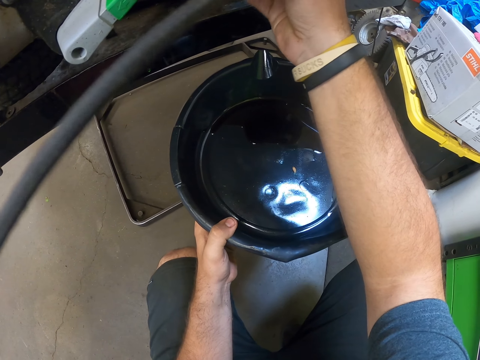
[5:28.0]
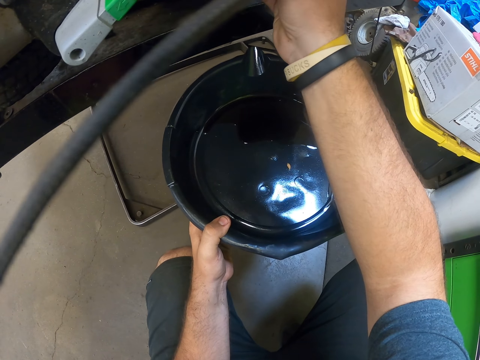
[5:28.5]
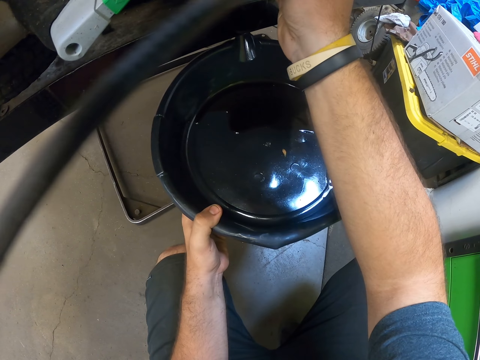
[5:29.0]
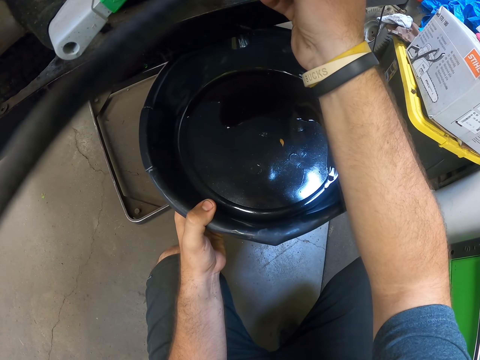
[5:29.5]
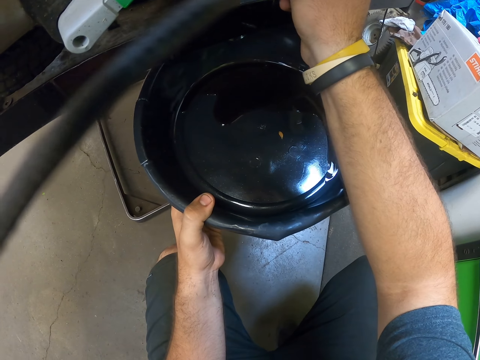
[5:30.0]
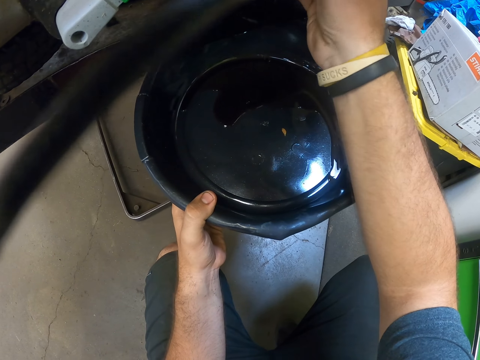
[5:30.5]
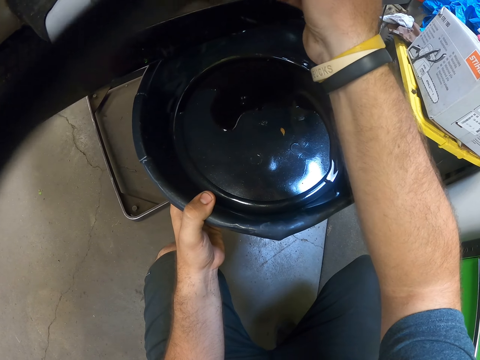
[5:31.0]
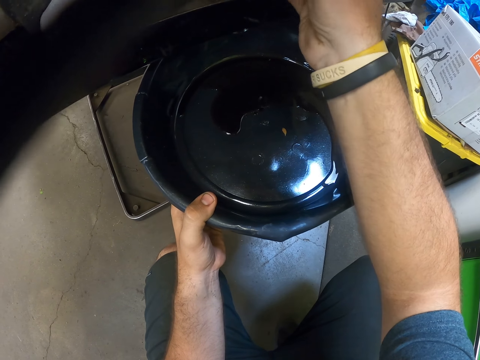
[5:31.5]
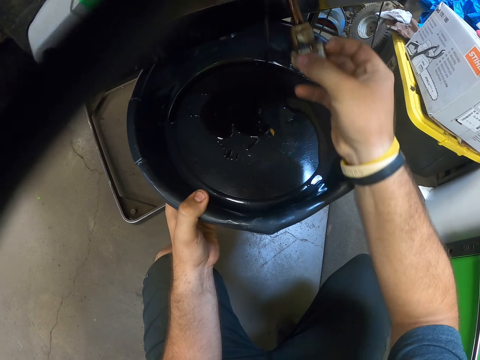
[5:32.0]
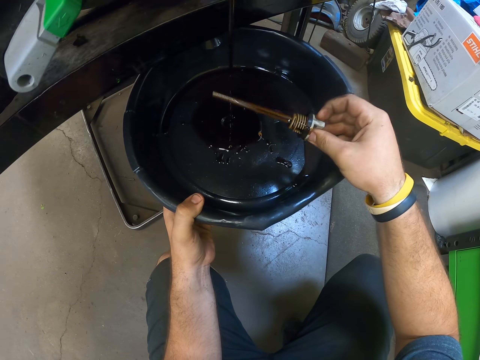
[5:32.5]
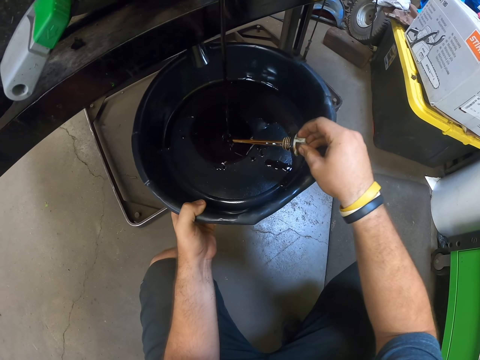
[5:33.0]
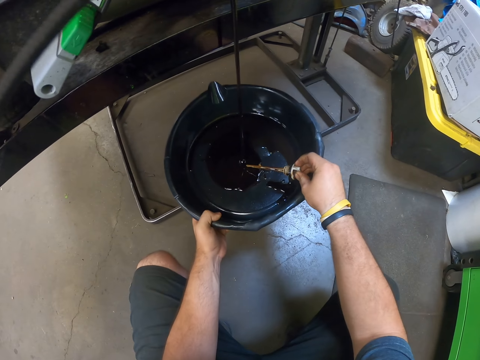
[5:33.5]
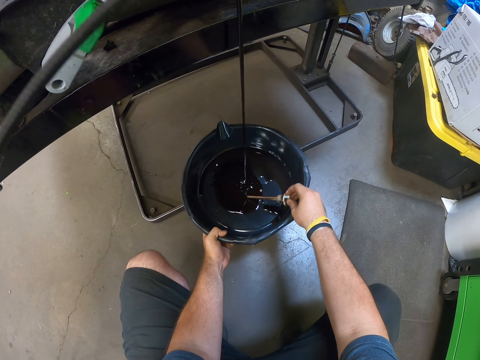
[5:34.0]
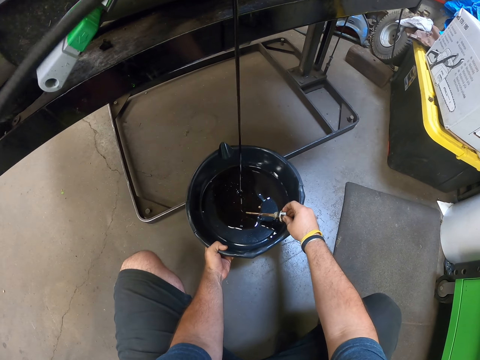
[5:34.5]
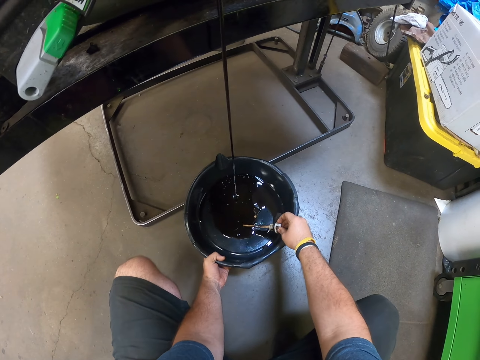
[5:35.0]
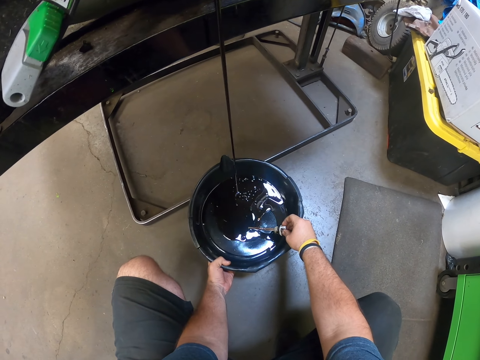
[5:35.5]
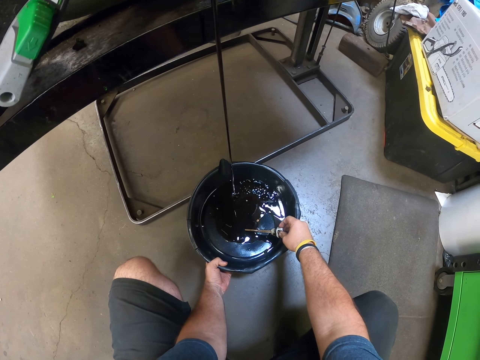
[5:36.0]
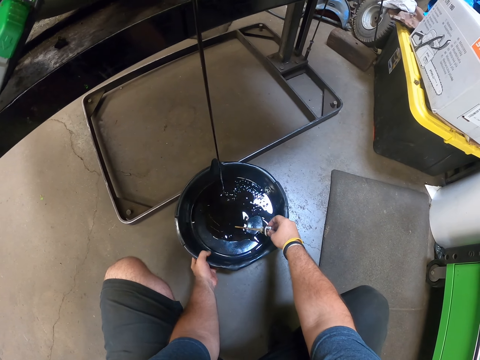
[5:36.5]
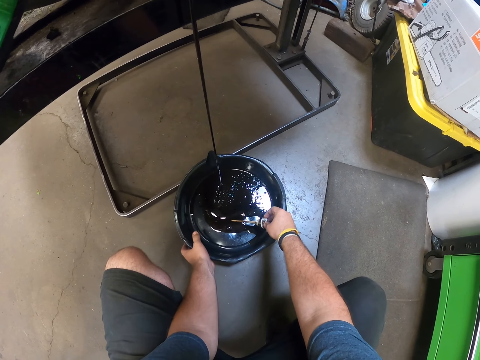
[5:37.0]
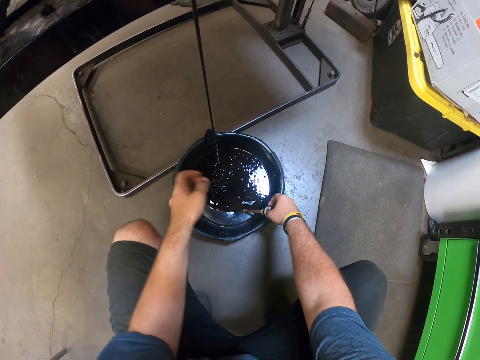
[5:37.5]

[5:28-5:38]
The camera wearer pours the oil in the plastic.

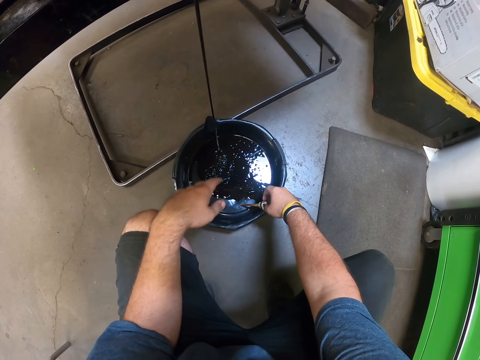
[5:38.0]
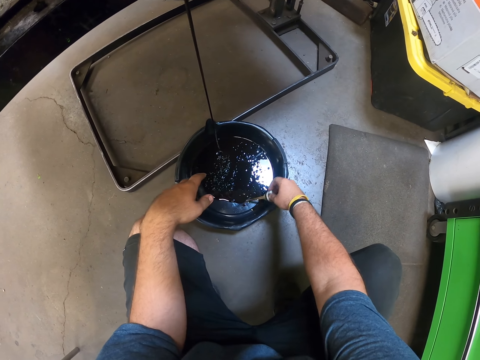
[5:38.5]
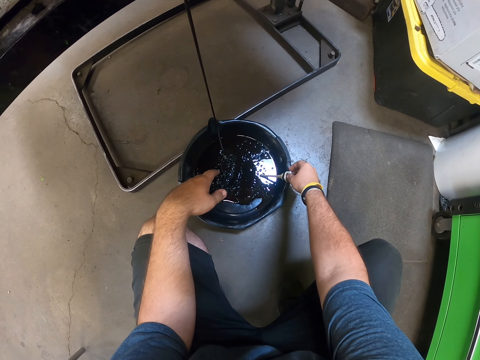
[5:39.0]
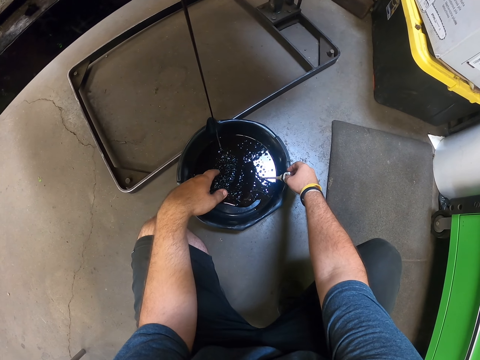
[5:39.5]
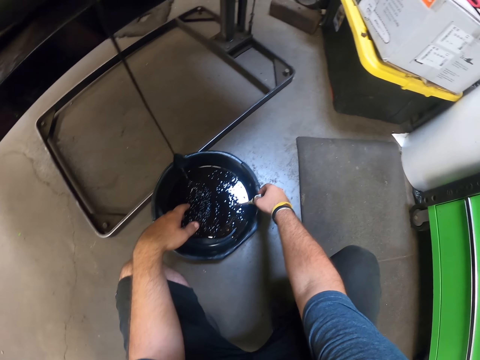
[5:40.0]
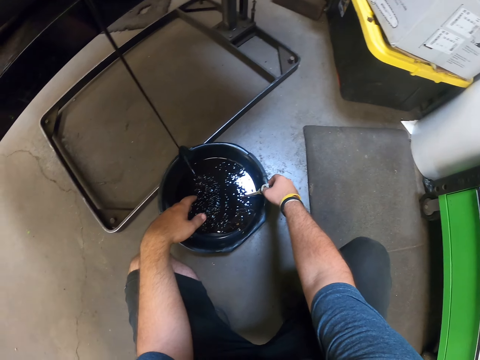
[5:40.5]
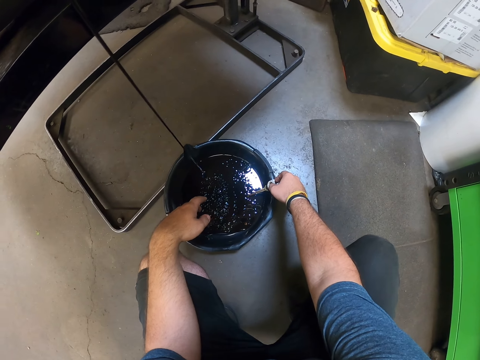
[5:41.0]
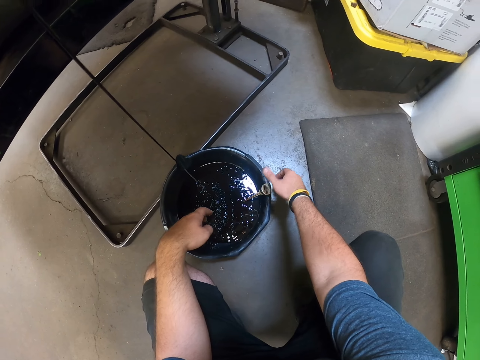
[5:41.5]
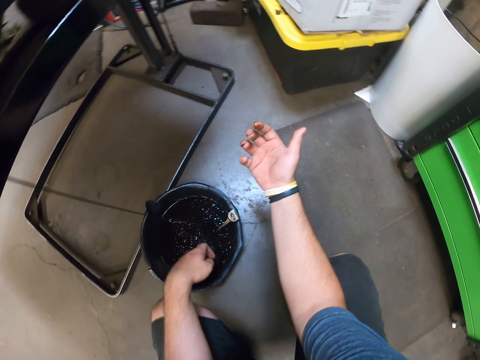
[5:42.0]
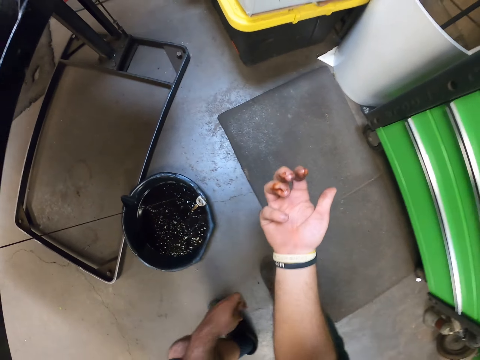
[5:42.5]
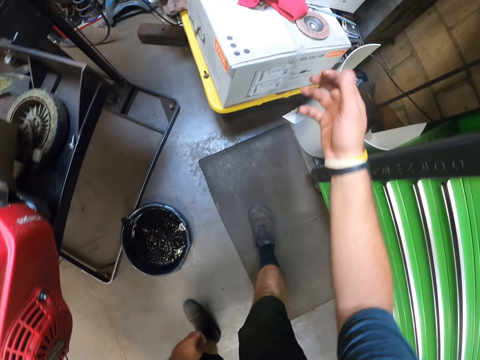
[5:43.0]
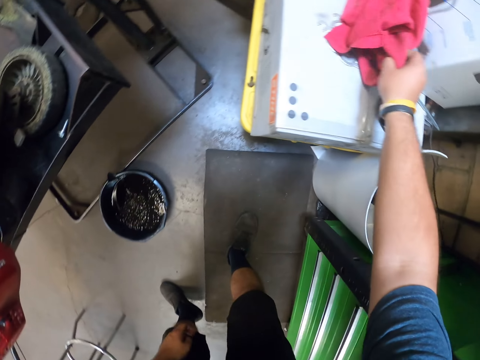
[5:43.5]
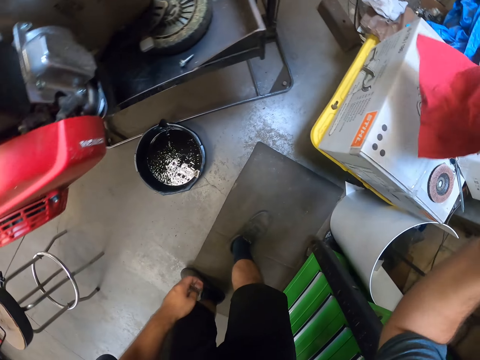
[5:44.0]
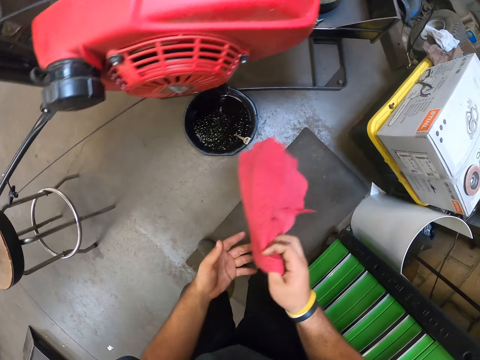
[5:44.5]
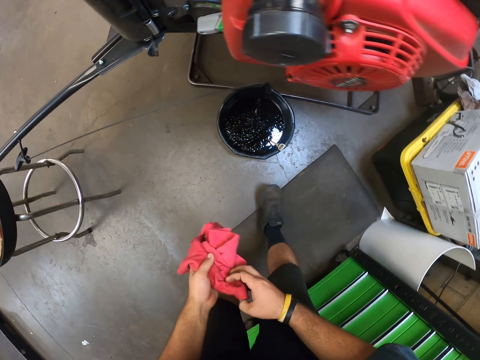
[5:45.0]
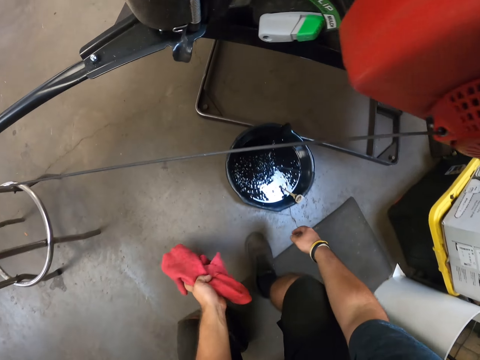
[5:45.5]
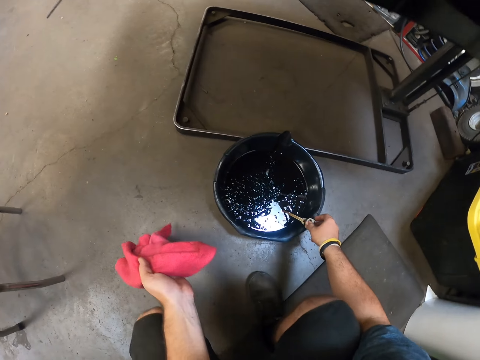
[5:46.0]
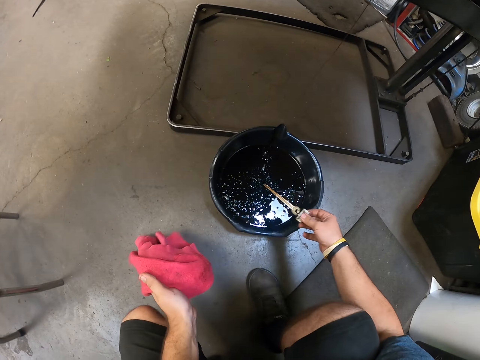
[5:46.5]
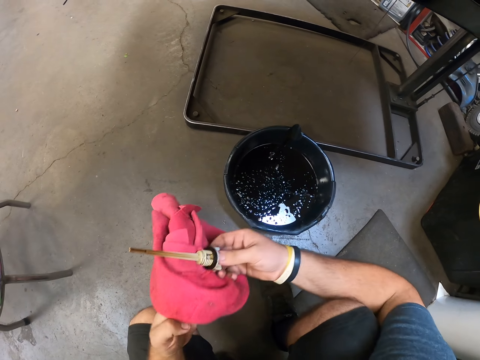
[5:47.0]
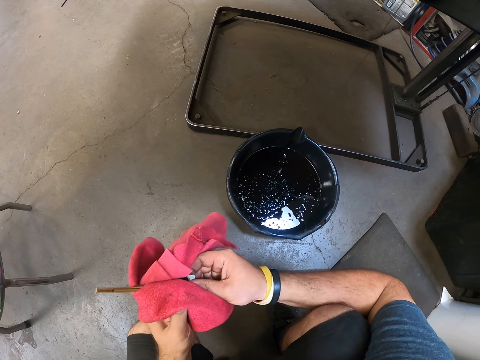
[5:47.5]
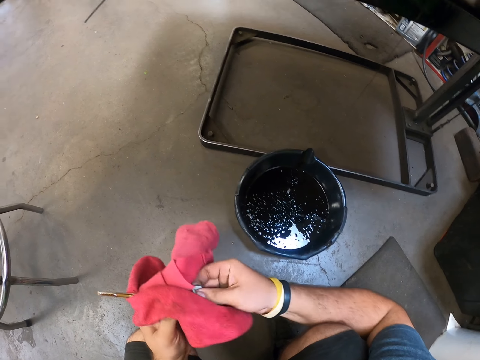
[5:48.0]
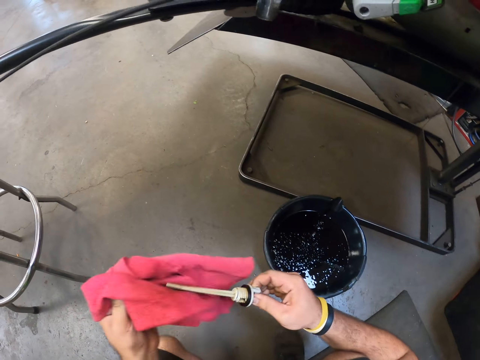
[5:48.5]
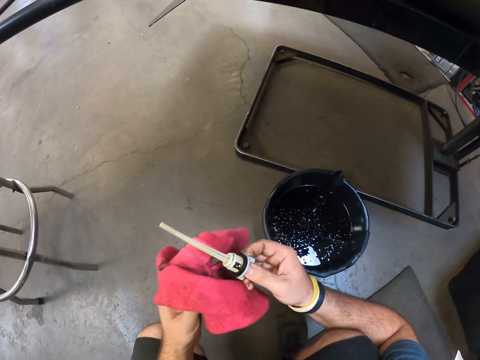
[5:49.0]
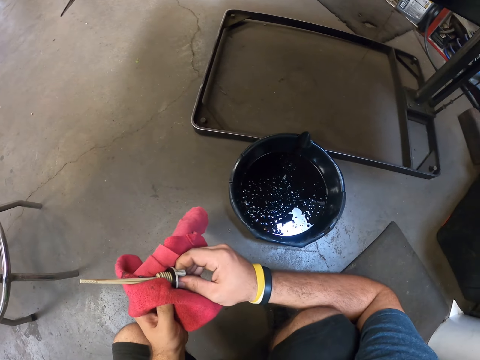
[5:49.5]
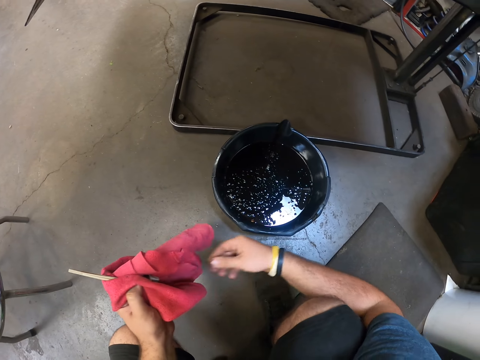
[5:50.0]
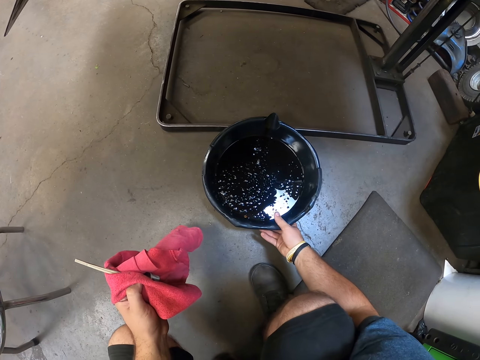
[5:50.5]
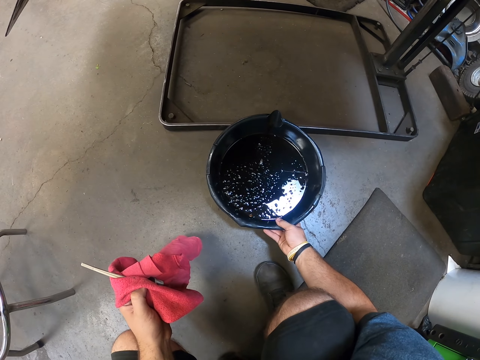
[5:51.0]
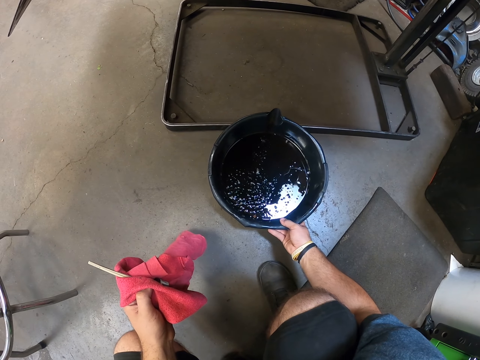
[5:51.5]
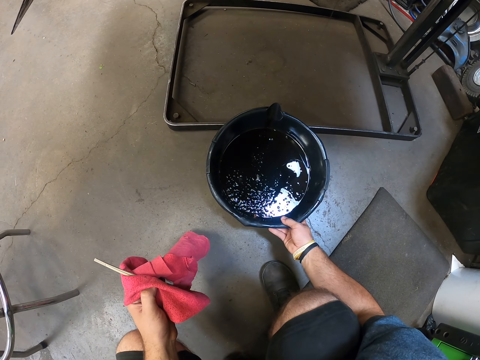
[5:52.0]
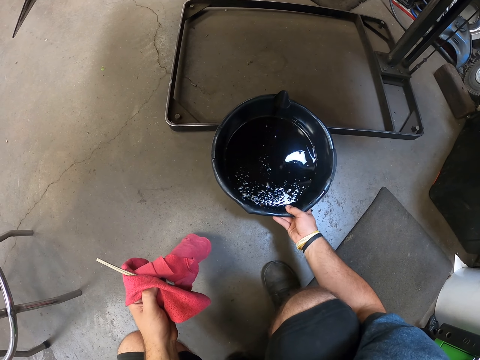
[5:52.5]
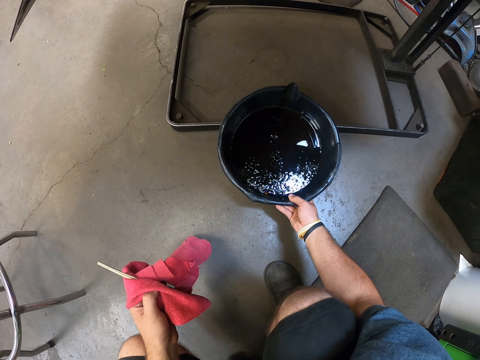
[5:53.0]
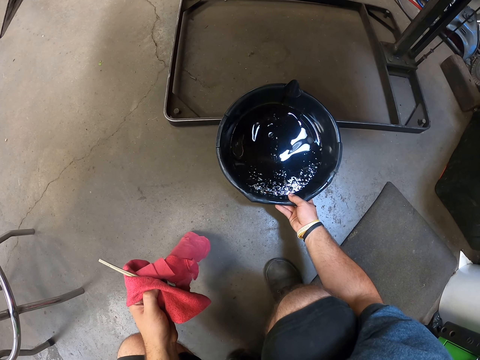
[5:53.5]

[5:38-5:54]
The camera wearer is removing oil from the grass cutter. They hold something. They pick up the piece of cloth. They clean the cover.
